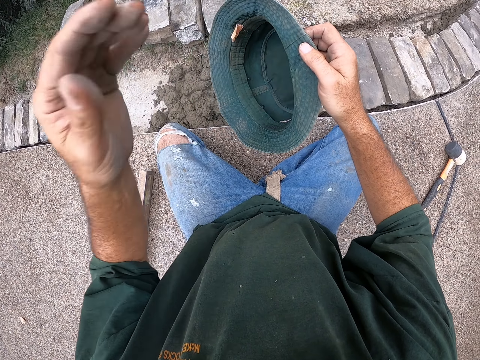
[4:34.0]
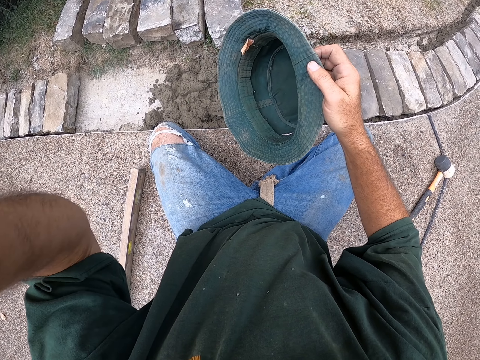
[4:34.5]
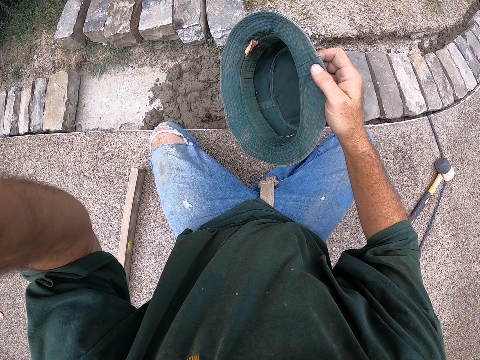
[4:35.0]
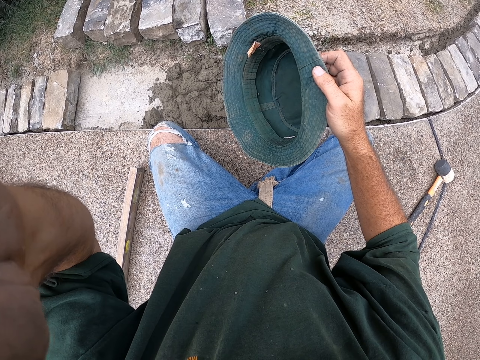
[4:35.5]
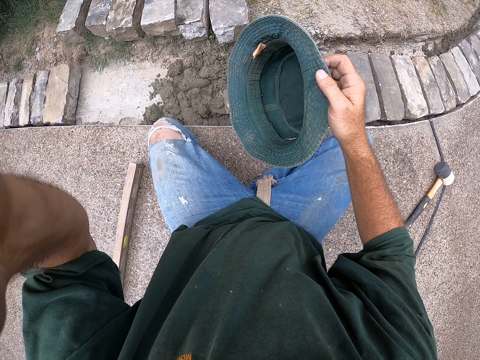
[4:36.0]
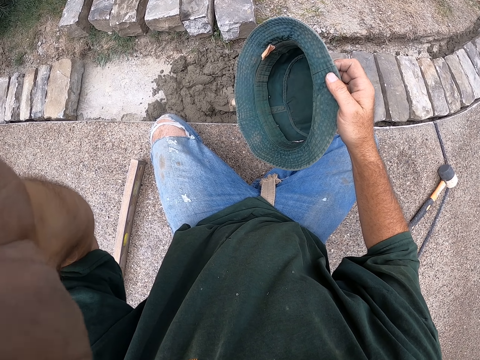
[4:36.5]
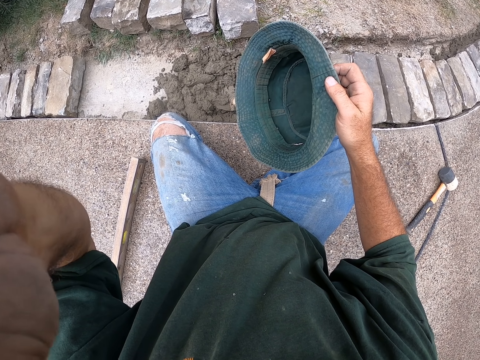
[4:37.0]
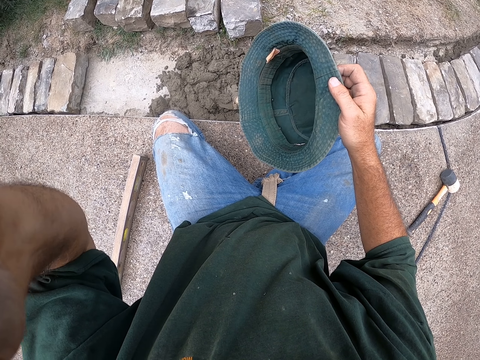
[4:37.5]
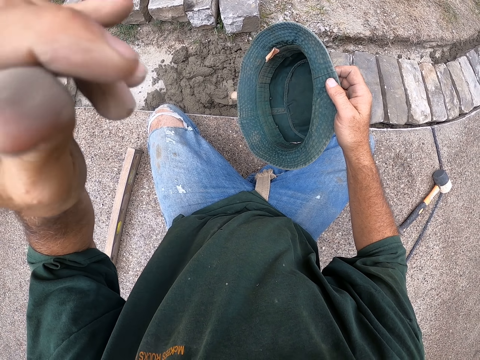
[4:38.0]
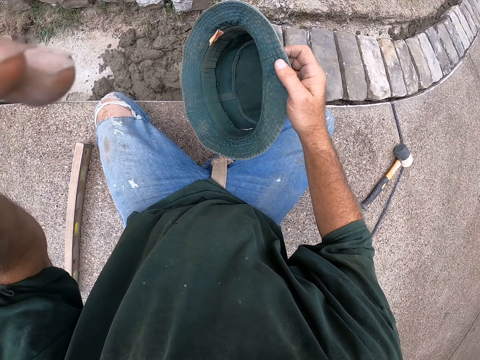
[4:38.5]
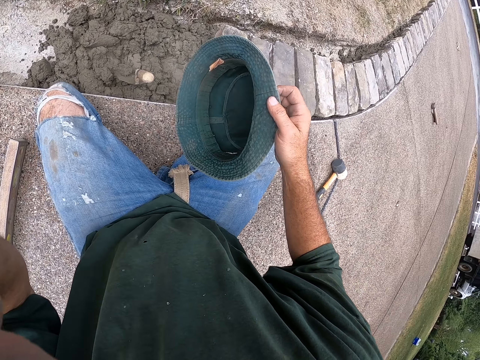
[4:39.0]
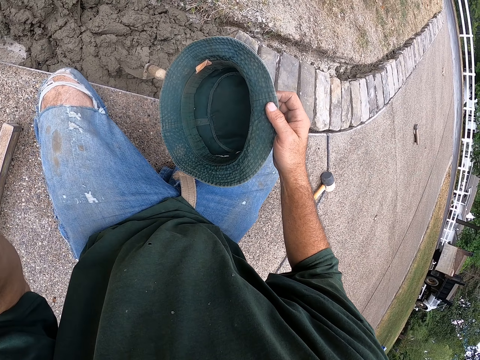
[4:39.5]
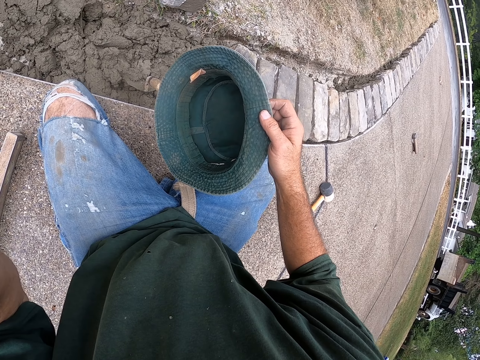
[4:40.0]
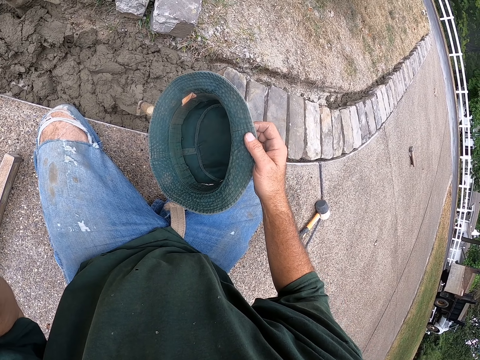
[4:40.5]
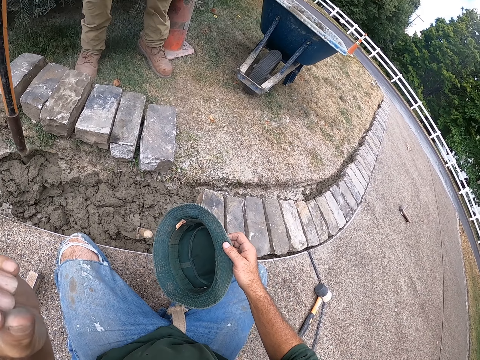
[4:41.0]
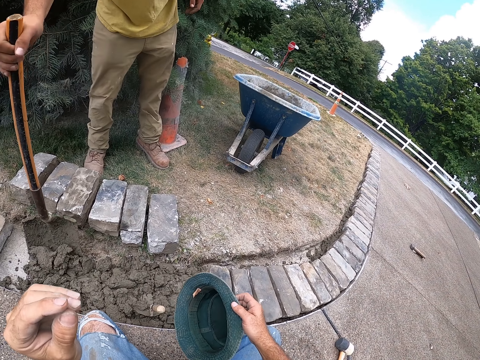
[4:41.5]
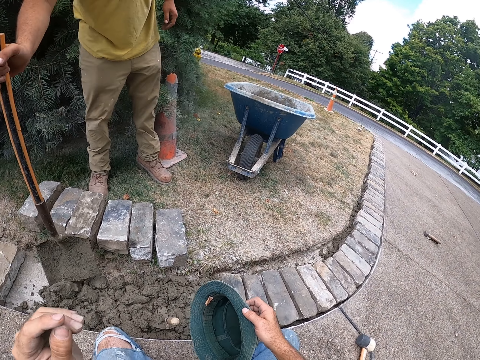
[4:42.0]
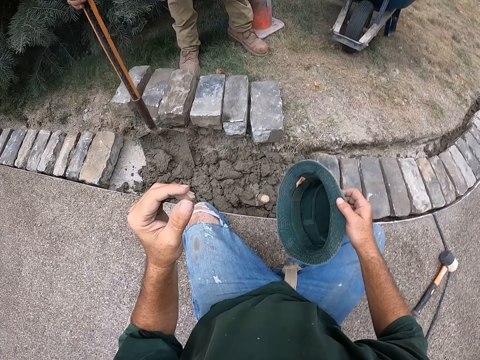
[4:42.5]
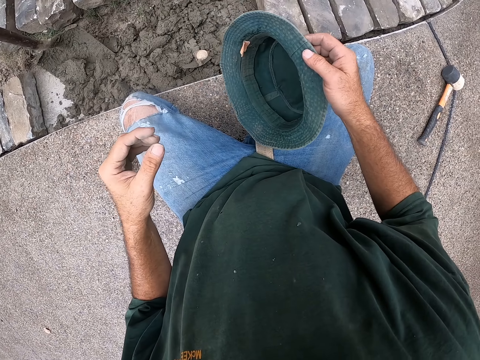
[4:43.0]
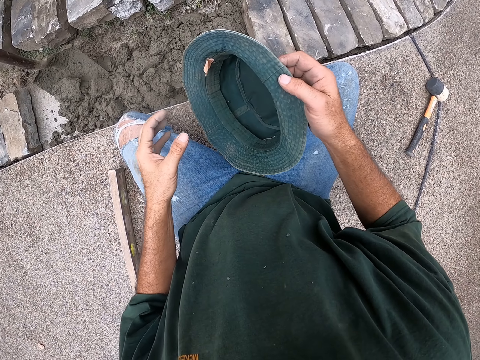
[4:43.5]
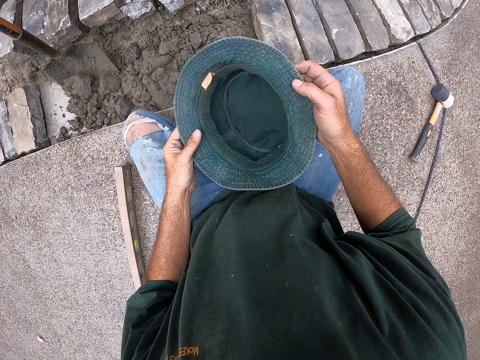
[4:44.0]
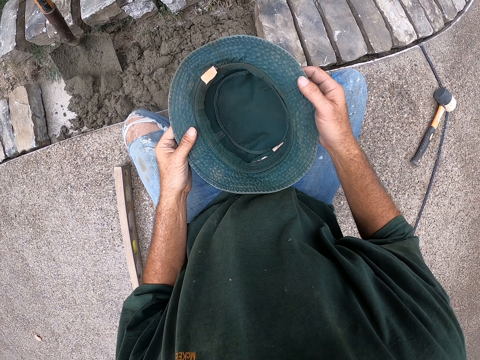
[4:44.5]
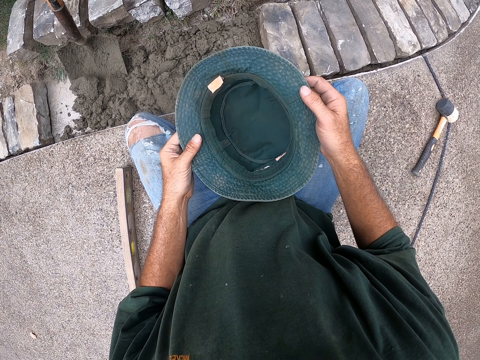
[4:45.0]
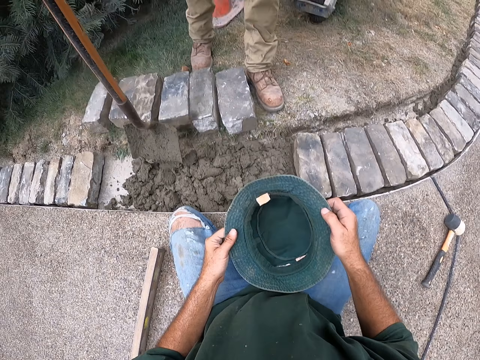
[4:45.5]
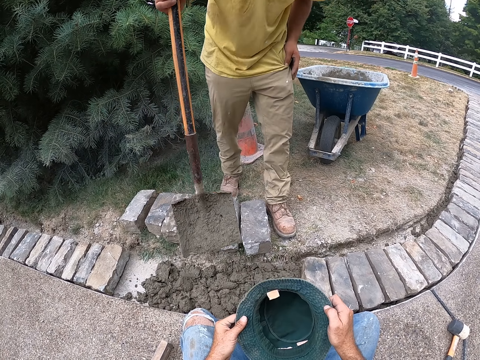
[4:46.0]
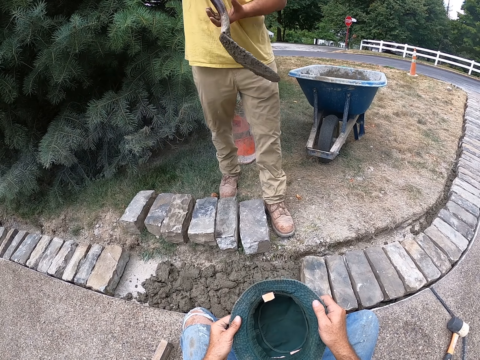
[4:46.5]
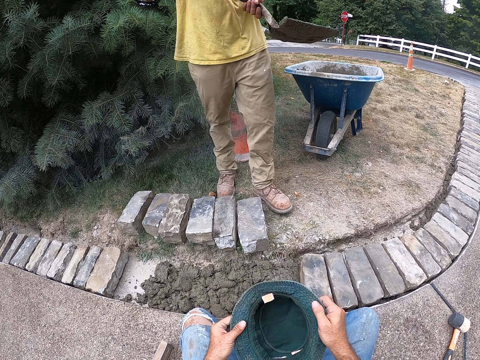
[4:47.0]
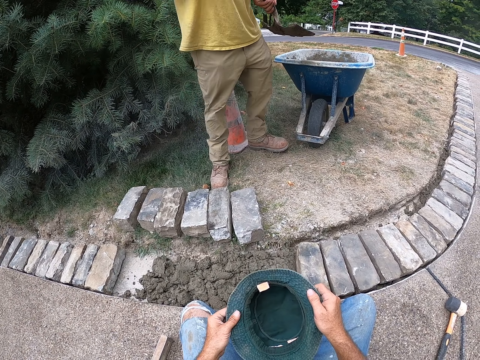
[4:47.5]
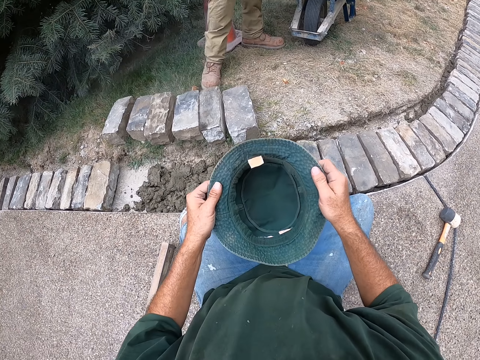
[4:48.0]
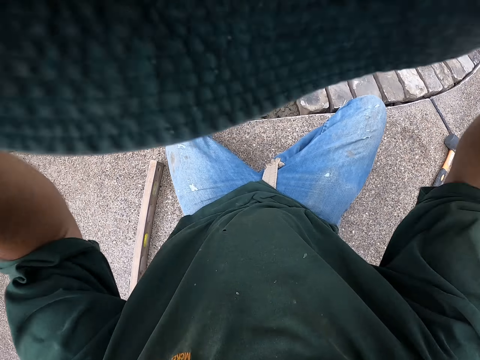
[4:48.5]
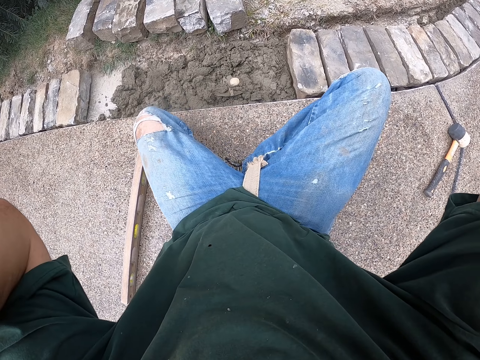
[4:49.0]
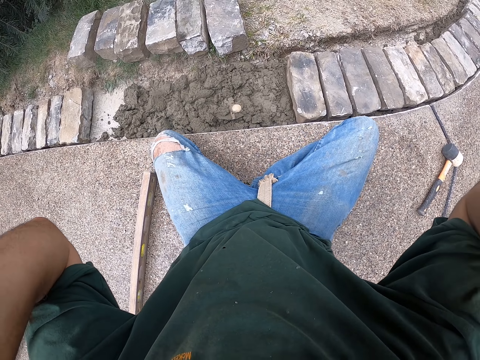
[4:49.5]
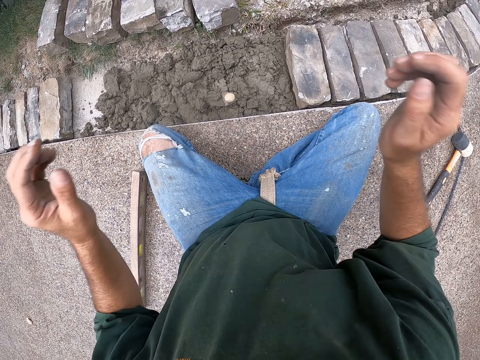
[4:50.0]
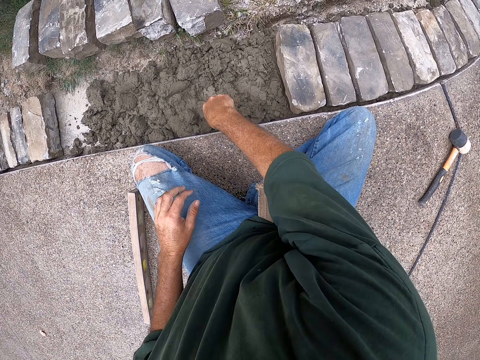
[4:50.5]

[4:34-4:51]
The camera wearer lifts his hand. He touches his head. A man pours cement on the floor. The man shakes the shovel. The camera wearer holds the hat with both hands. He looks around. Another man lifts the shovel. The first man turns around. The camera wearer wears the hat.

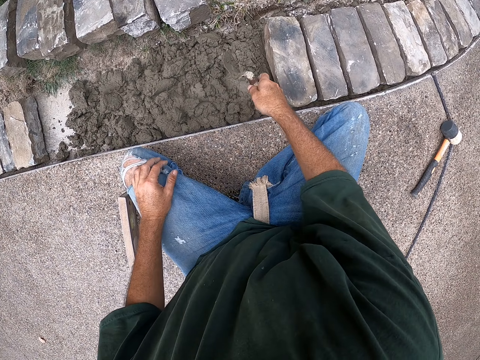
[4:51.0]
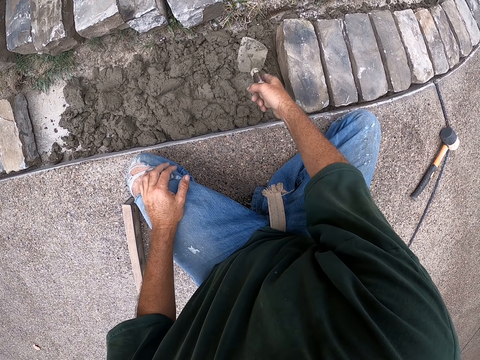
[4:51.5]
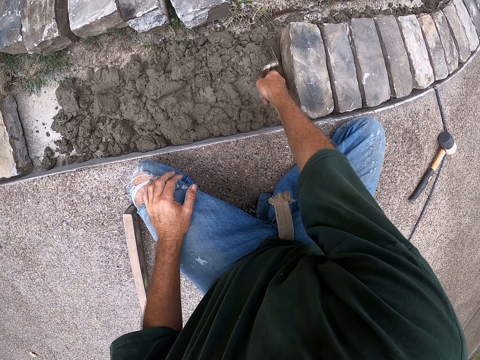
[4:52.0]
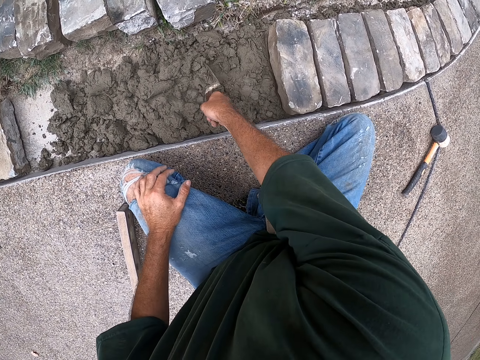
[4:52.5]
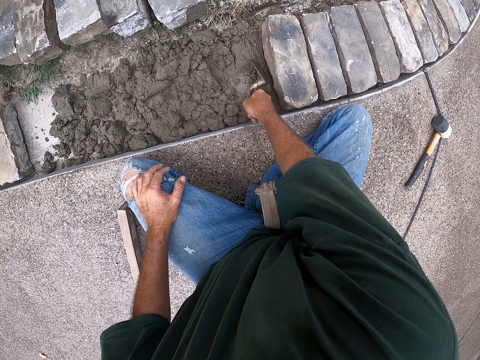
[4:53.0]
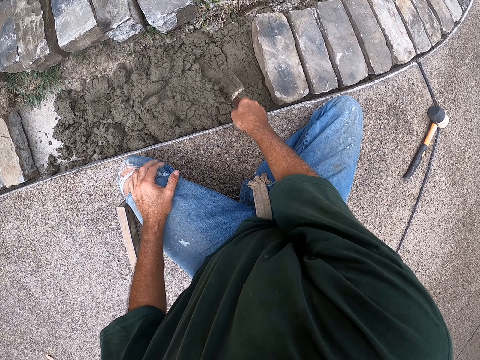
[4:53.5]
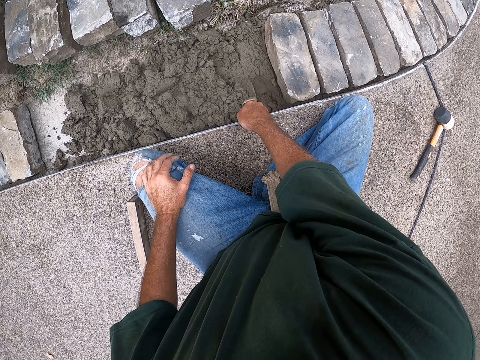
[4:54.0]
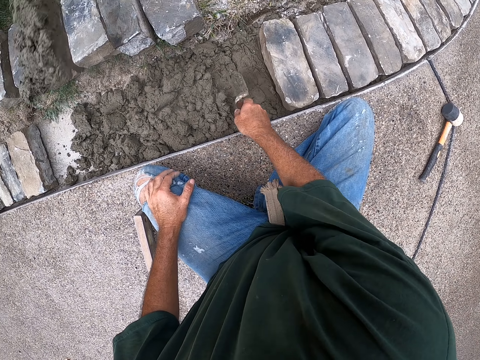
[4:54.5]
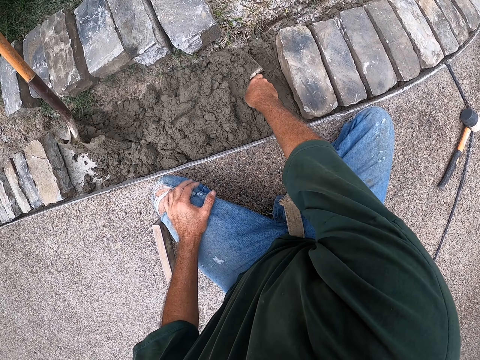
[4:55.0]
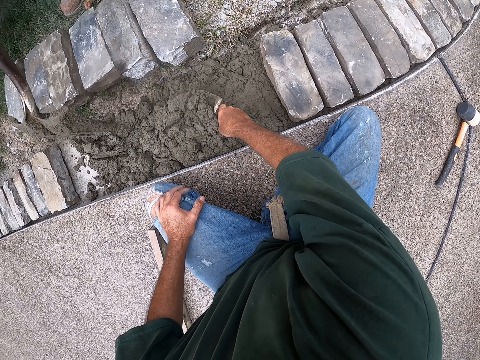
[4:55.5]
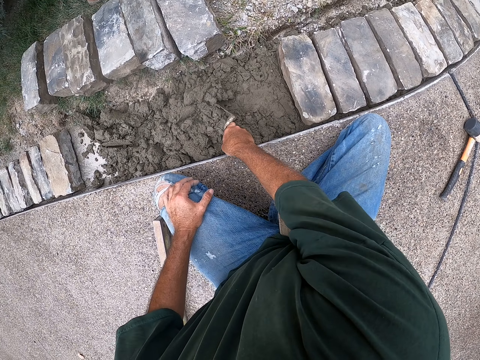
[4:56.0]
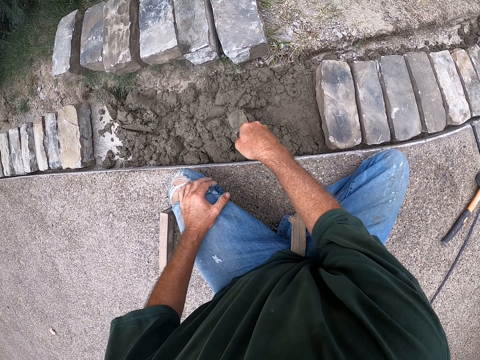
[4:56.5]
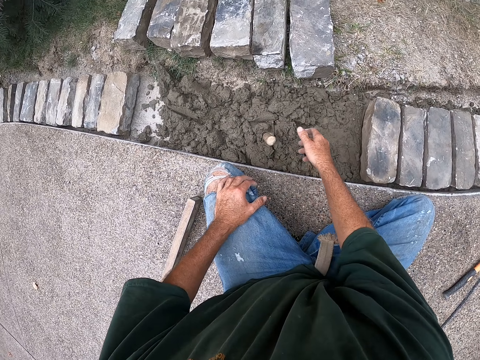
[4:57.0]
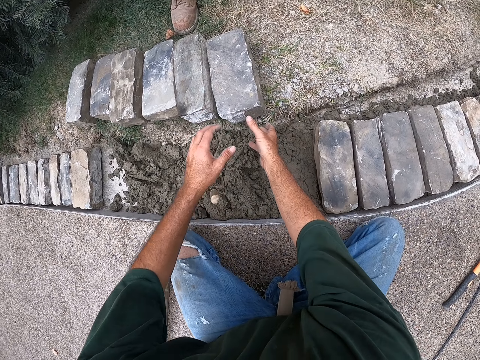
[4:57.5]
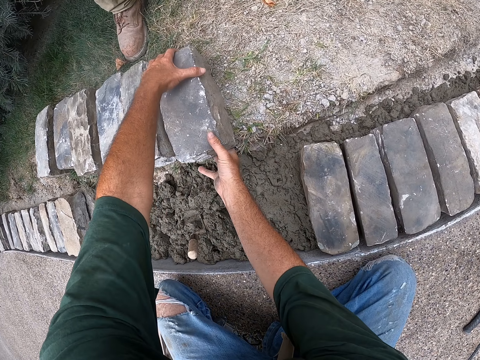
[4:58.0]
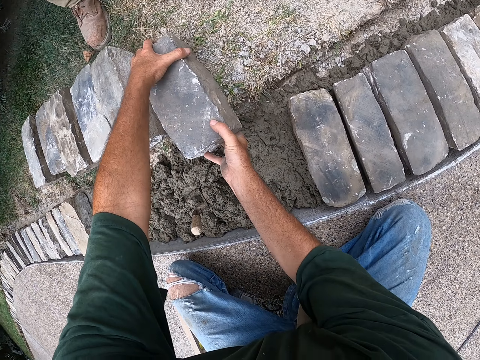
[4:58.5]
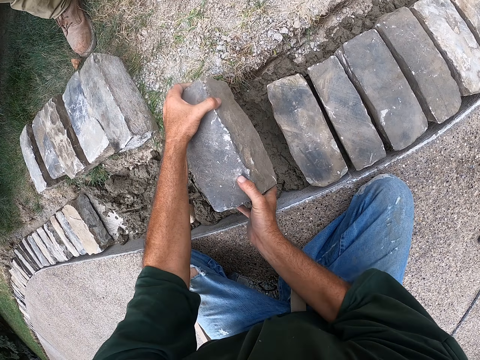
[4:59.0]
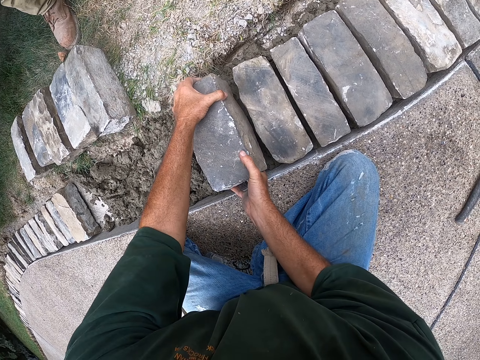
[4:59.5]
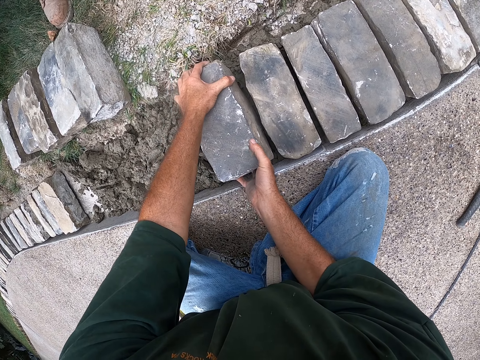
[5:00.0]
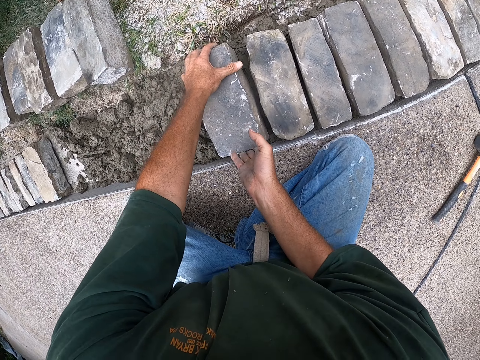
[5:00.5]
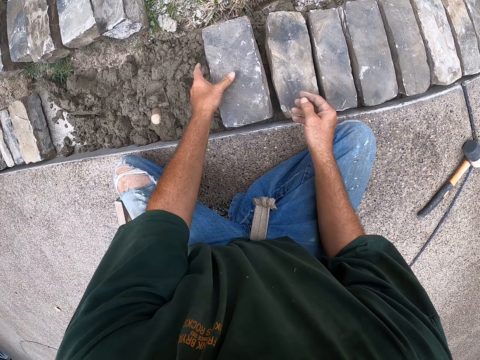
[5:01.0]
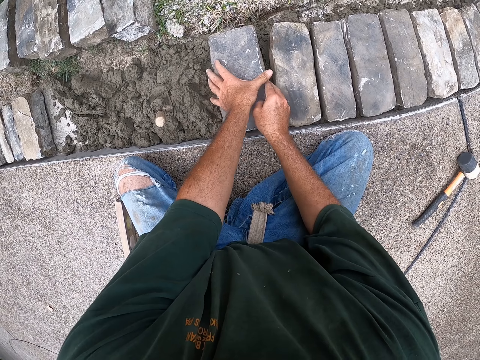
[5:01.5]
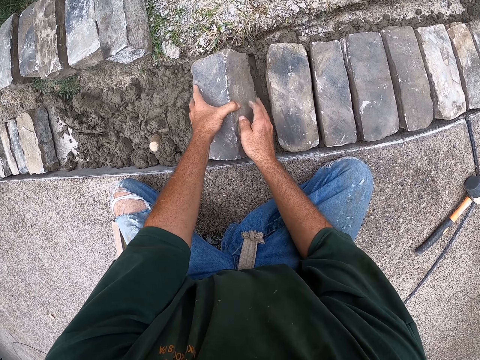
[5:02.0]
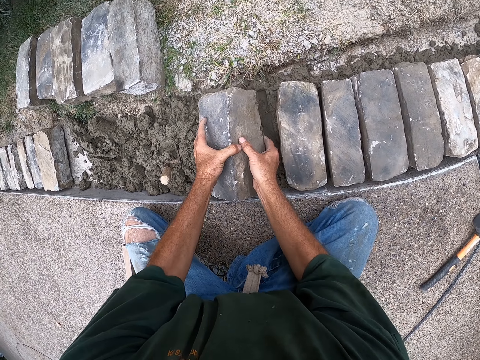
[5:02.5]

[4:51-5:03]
The camera wearer picks up a scooper. They hold the trowel. They spread cement with the scooper. They move the concrete. A man pours concrete. The camera wearer sticks the trowel in the concrete. They put down the scooper. They hold a brick. They pick up the brick. They put down the brick. They pick up a brick.
